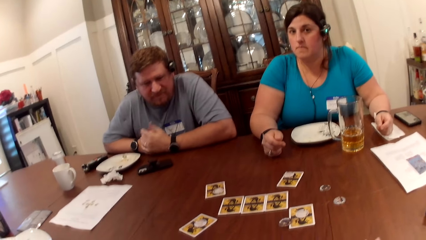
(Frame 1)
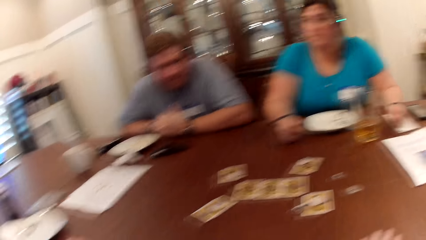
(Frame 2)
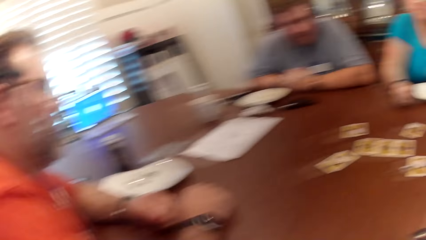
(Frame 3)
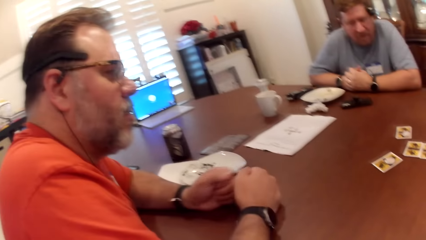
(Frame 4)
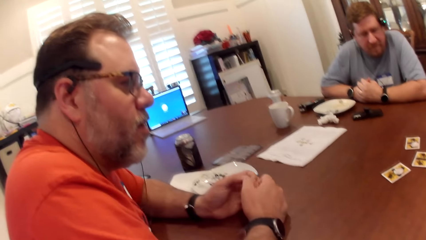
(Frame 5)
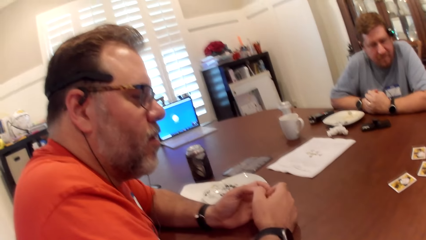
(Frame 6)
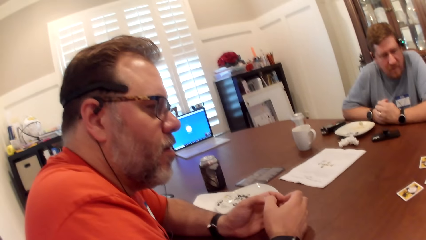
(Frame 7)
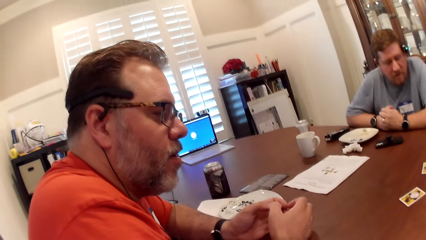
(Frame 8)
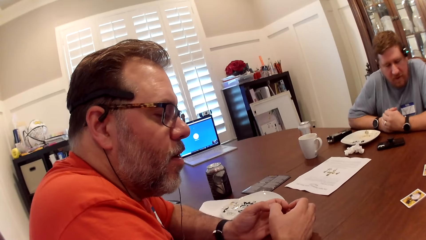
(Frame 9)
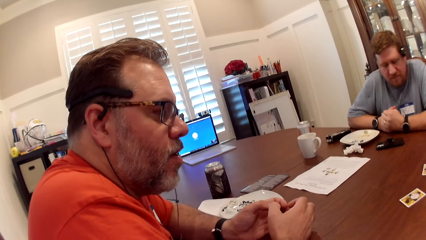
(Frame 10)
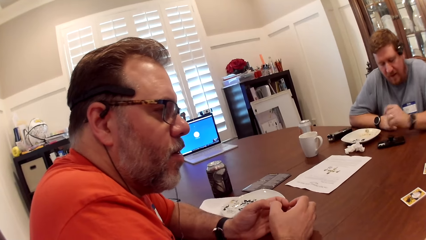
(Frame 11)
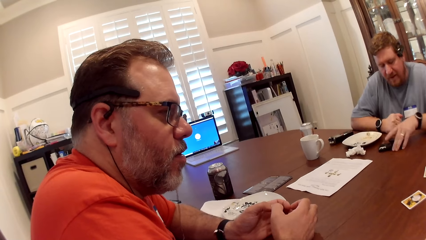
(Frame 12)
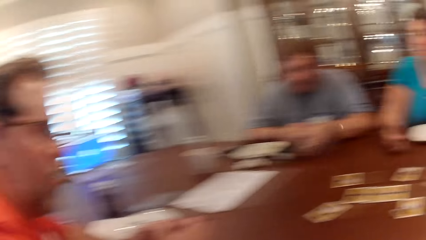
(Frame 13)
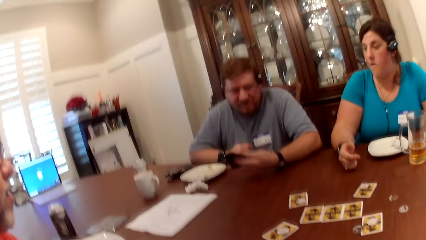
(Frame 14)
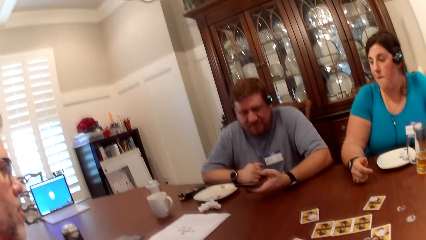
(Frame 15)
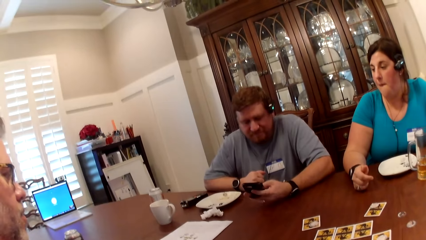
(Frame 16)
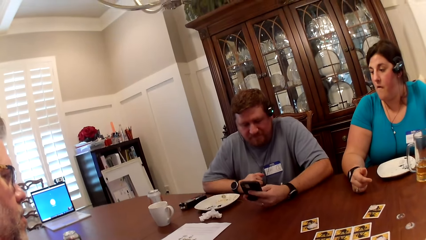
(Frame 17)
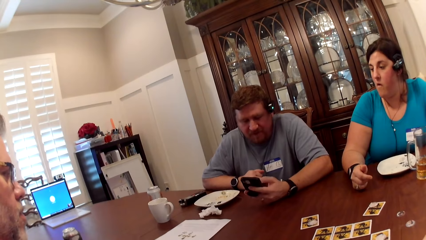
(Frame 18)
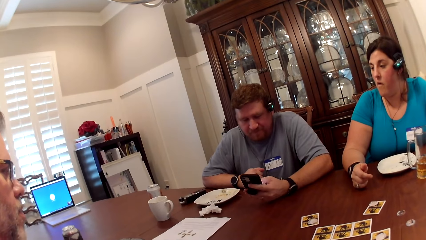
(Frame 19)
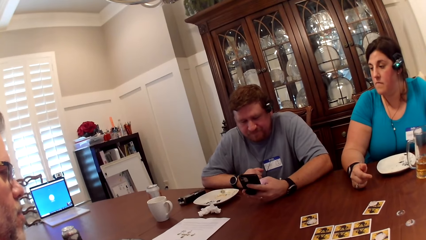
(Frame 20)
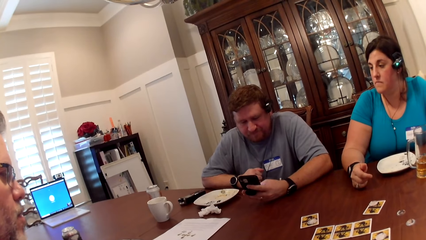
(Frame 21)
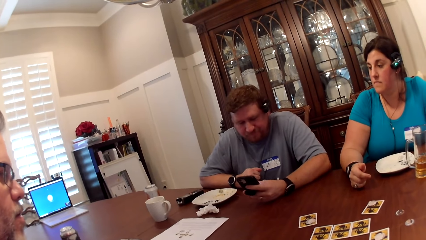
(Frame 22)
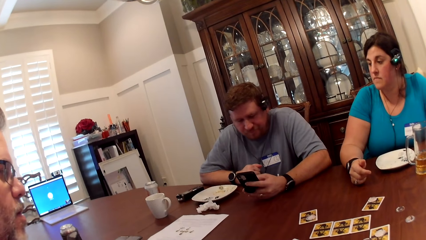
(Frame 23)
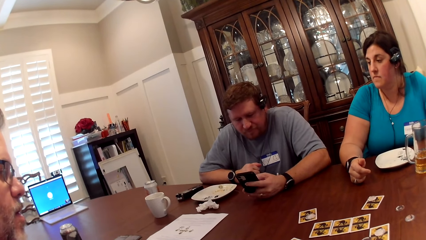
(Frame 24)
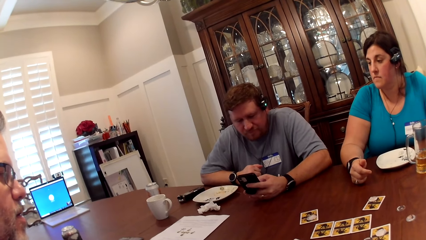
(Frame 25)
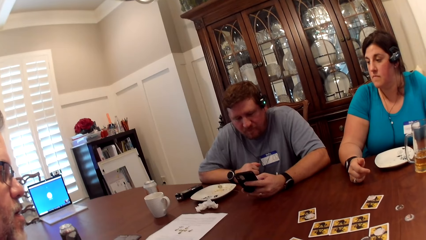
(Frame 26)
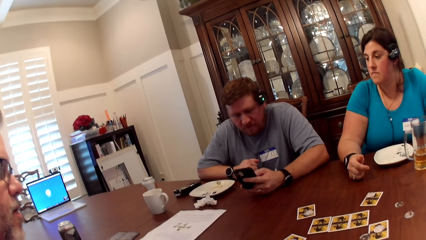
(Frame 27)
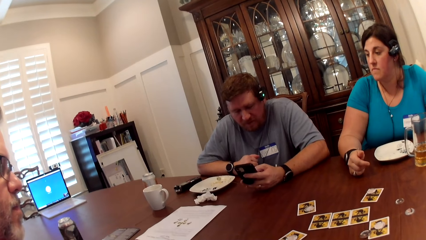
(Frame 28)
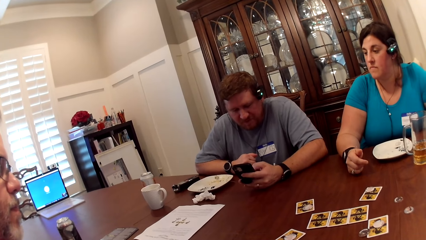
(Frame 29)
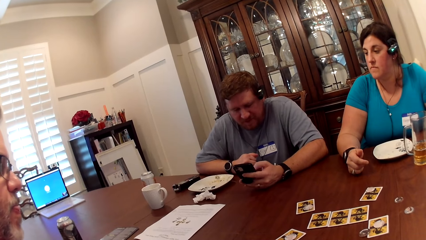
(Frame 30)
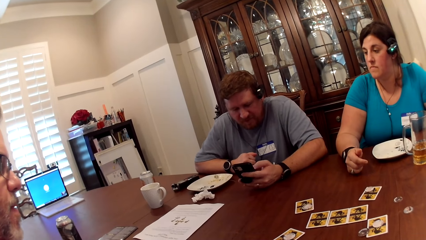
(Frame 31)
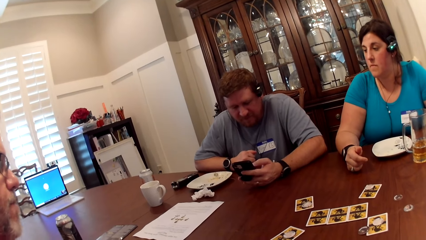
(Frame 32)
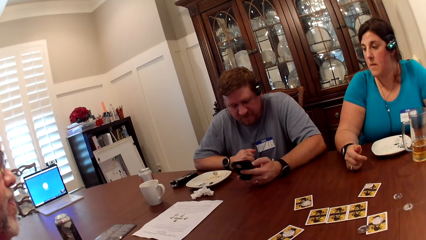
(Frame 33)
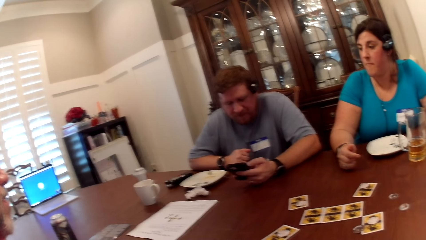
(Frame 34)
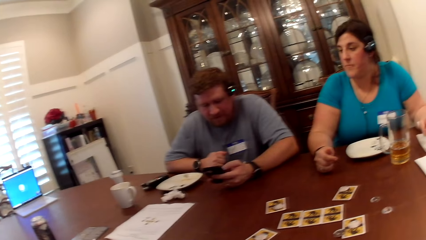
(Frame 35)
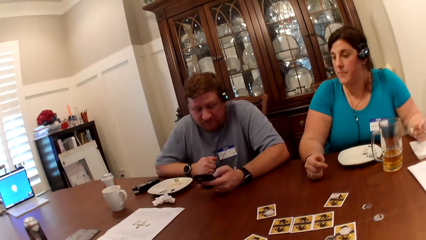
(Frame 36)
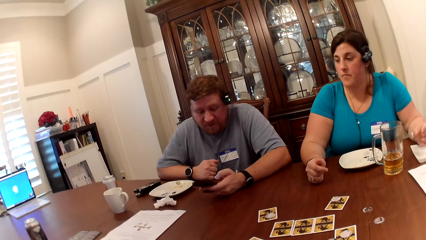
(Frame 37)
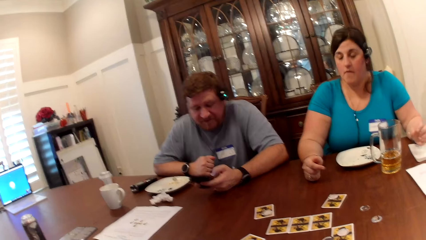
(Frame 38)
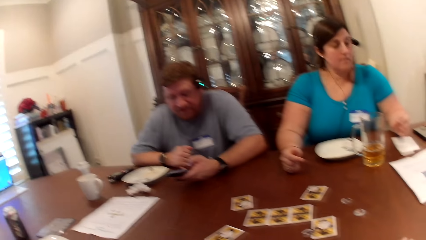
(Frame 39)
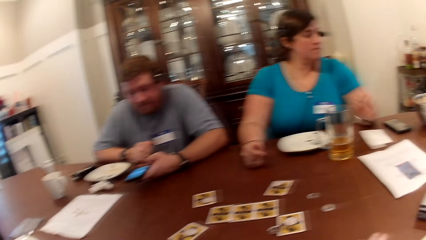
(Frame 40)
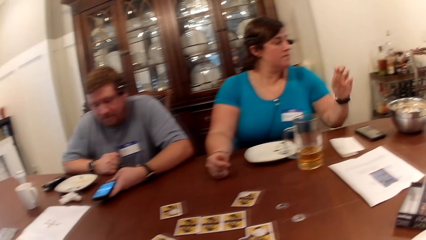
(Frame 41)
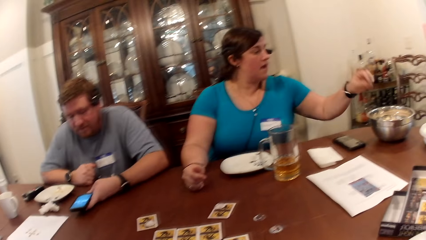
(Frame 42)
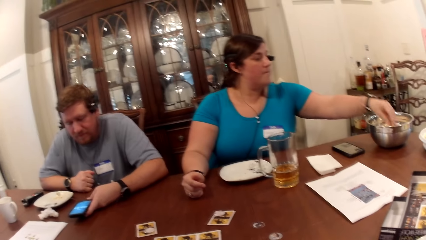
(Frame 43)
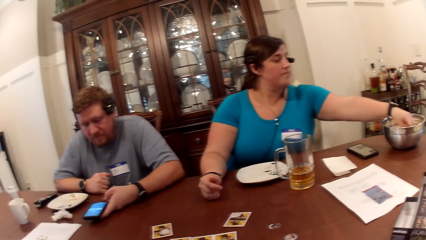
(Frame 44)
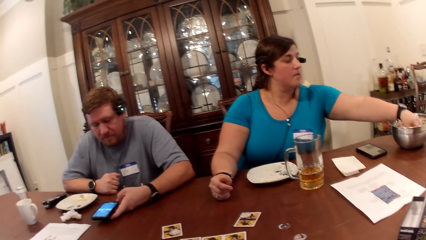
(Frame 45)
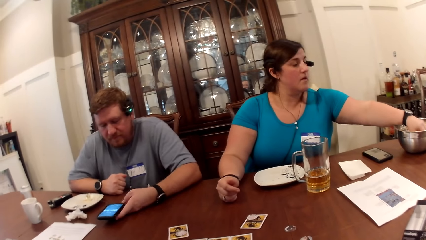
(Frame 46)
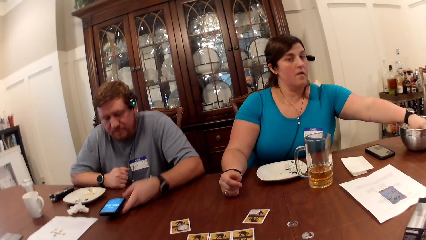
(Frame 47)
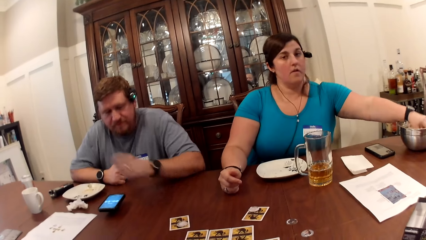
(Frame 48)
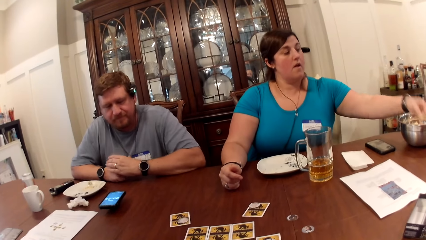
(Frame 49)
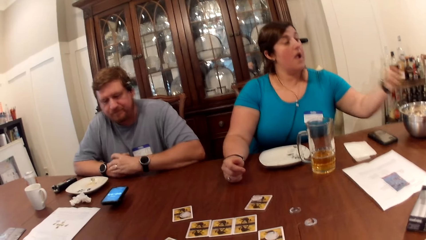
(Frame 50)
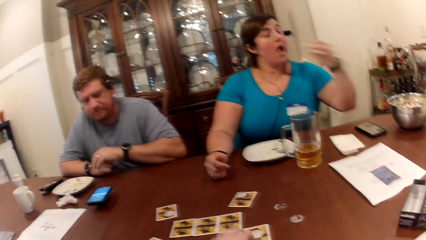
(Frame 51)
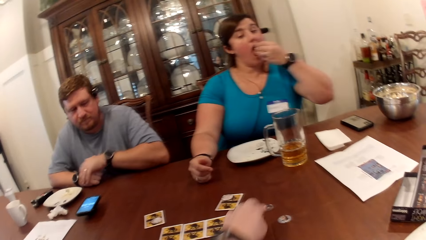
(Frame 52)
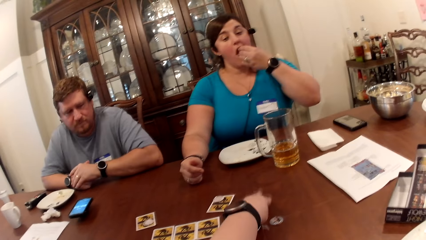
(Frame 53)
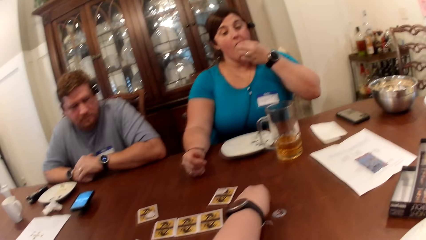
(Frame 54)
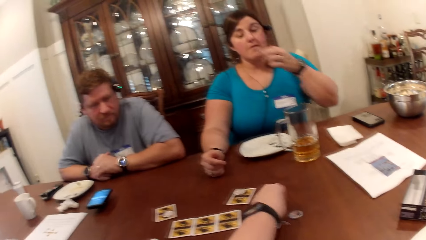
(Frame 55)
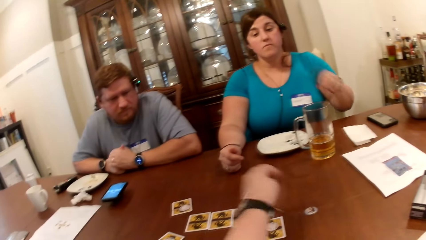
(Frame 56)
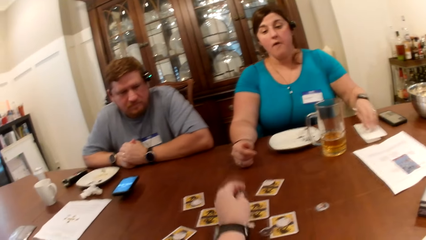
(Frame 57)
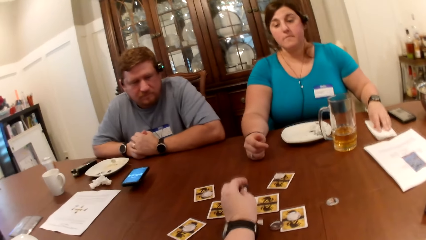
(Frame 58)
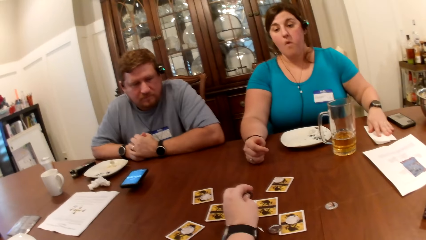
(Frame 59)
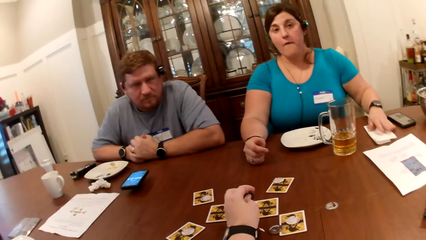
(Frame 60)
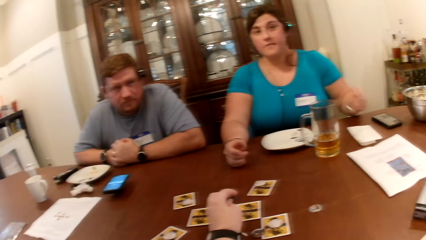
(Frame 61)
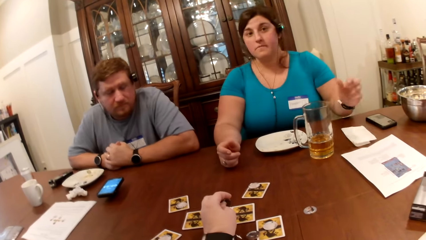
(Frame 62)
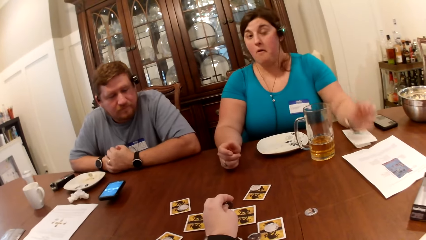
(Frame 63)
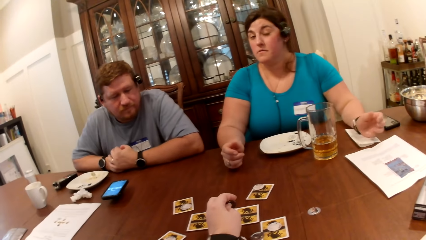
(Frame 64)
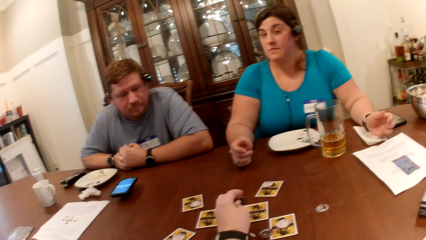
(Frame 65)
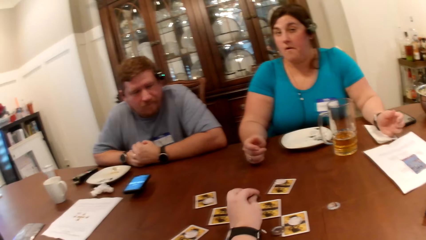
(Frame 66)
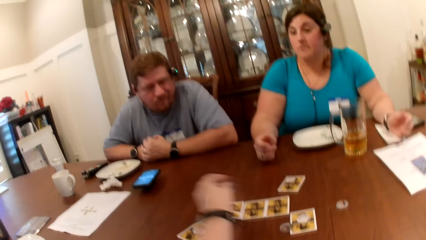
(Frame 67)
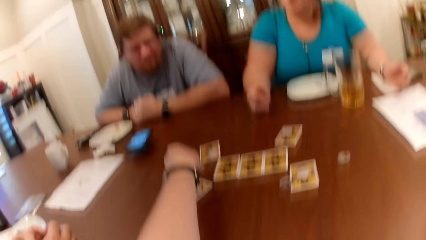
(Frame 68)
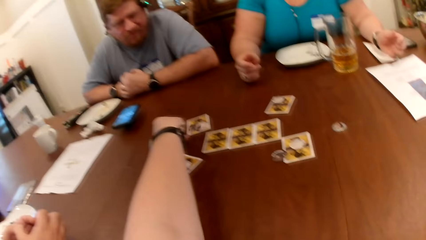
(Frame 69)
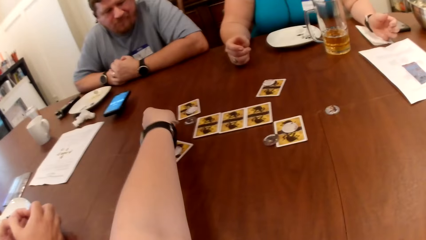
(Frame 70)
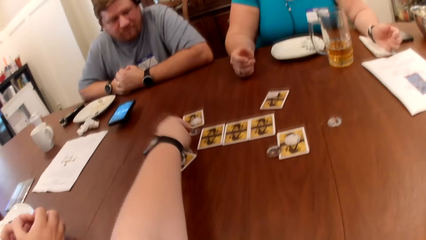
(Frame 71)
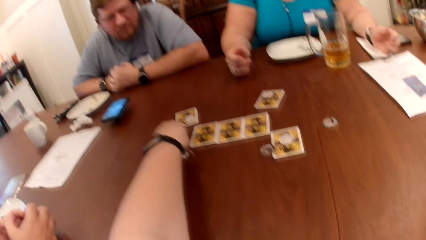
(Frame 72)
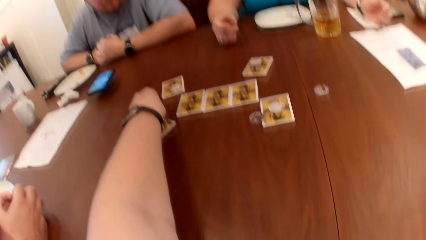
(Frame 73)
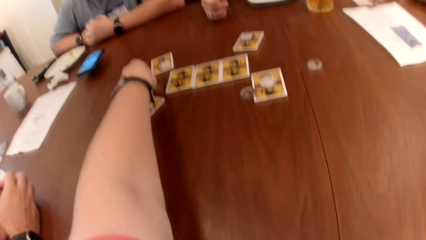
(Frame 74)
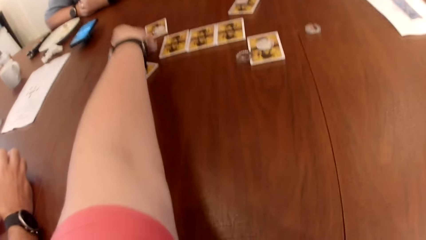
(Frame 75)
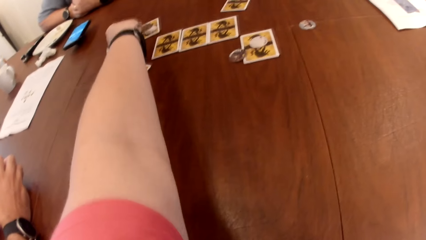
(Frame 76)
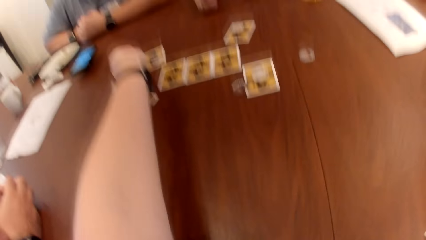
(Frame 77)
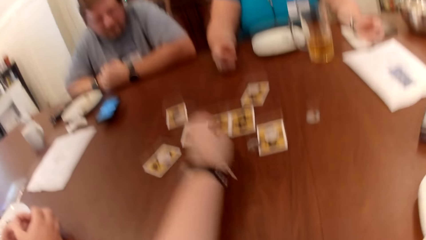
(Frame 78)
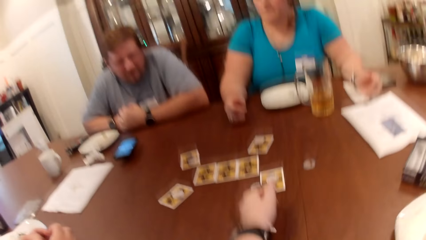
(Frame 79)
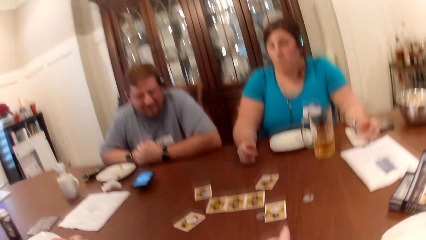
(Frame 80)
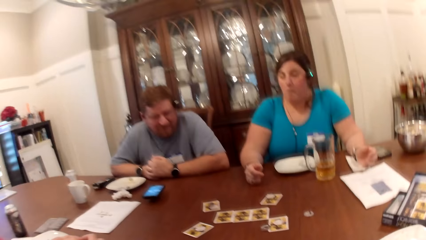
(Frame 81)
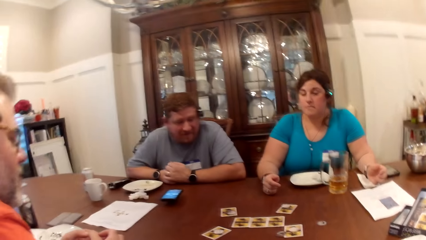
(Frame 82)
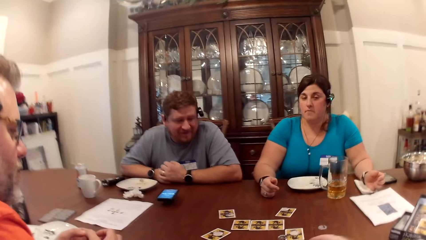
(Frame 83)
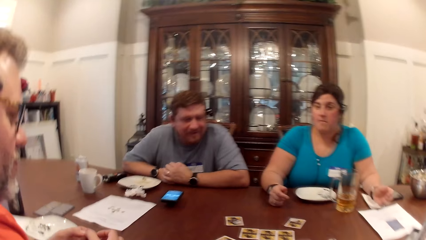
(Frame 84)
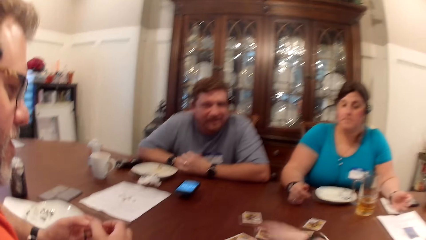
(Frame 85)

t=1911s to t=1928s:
The camera wearer sings. A man interacts with the camera wearer, a woman and another man. The first man picks up the phone with his left hand and operates the phone with his left hand. The woman eats popcorn from a bowl of popcorn with her left hand. The camera wearer picks up a game token from the table with her right hand. She talks. The woman wipes her left hand on a tissue on the table. The camera wearer holds the game token in her left hand. The other man interacts with the camera wearer, the woman and the first man. The camera wearer drops the game token on a card with her left hand.
